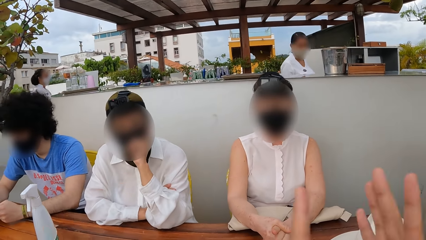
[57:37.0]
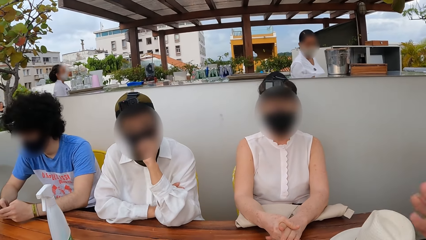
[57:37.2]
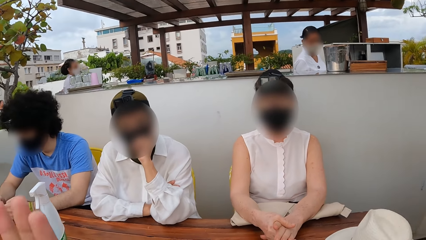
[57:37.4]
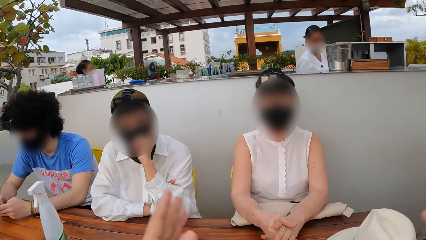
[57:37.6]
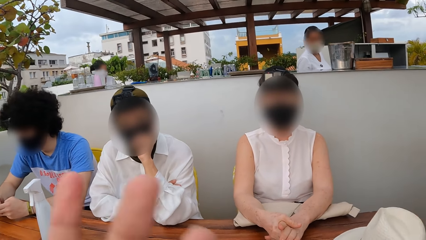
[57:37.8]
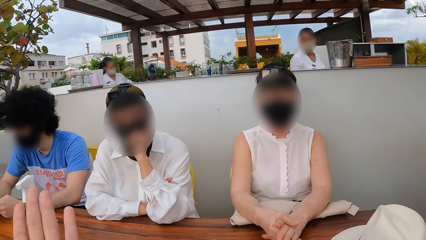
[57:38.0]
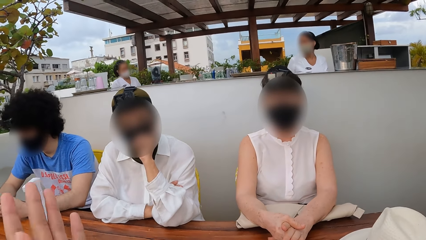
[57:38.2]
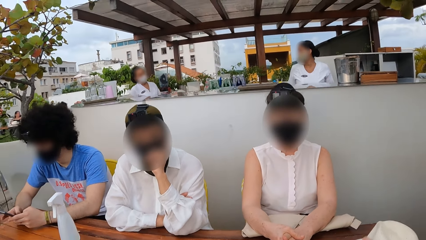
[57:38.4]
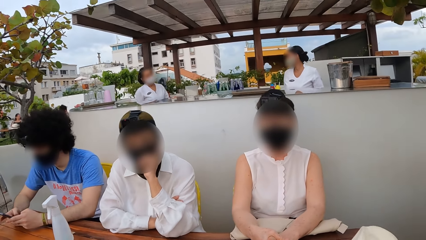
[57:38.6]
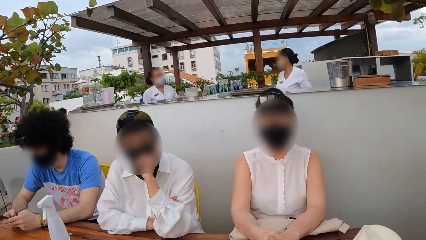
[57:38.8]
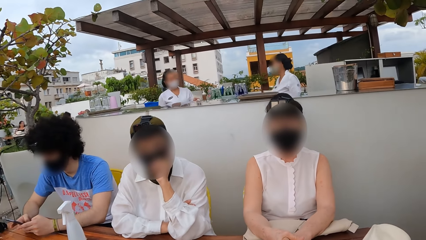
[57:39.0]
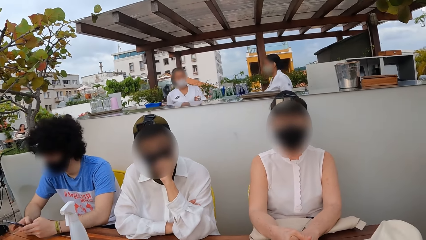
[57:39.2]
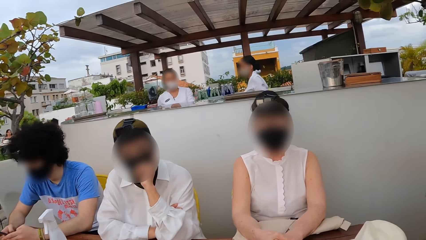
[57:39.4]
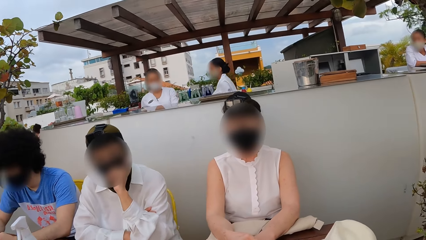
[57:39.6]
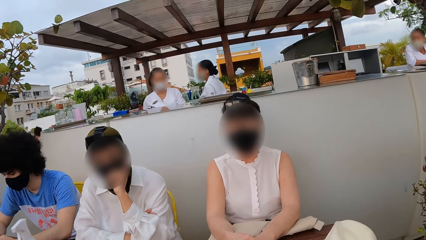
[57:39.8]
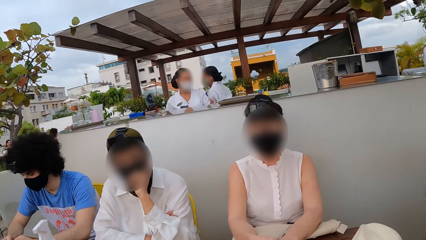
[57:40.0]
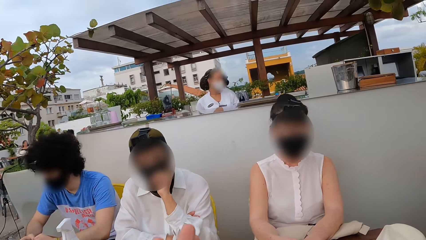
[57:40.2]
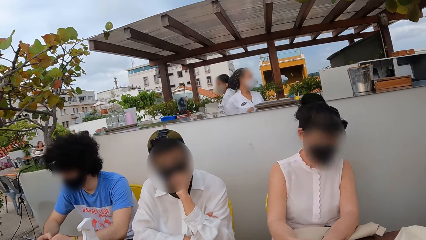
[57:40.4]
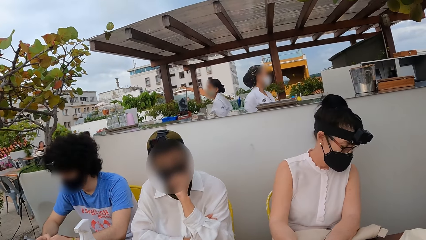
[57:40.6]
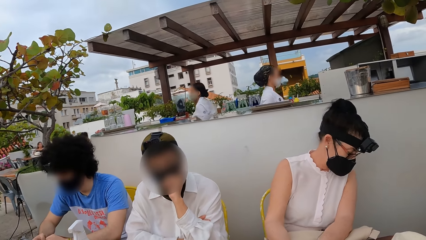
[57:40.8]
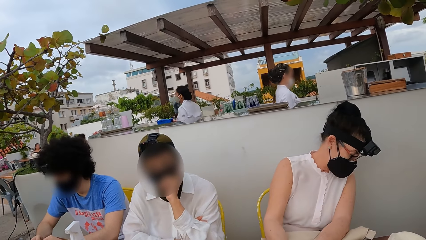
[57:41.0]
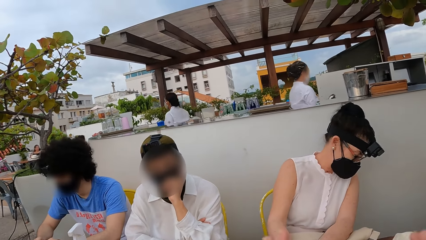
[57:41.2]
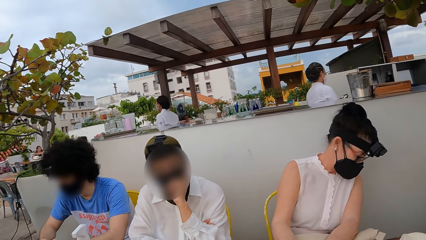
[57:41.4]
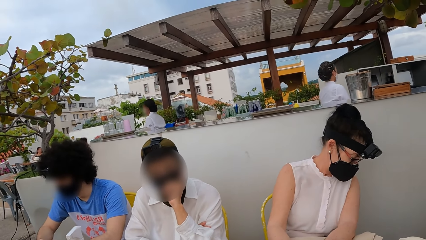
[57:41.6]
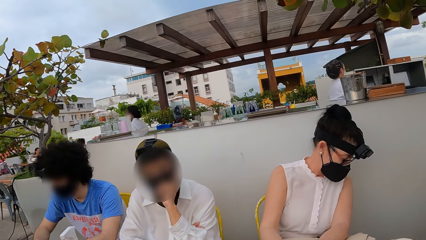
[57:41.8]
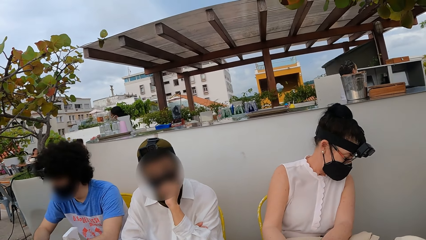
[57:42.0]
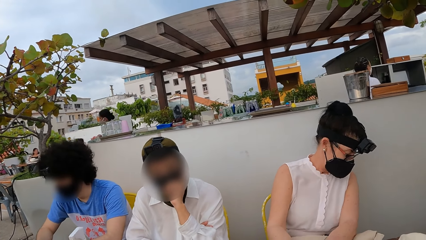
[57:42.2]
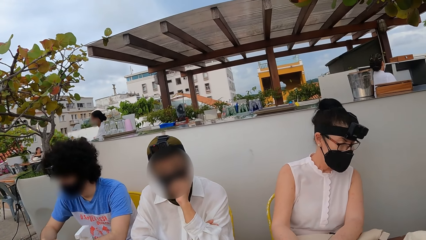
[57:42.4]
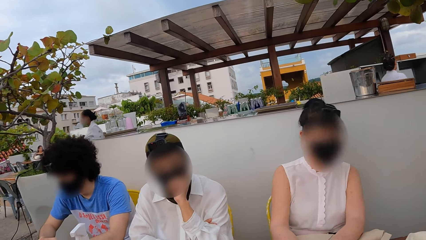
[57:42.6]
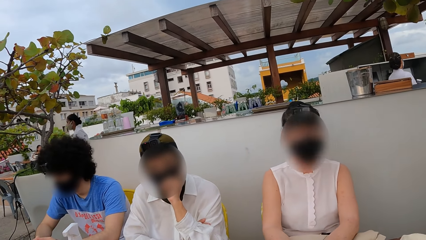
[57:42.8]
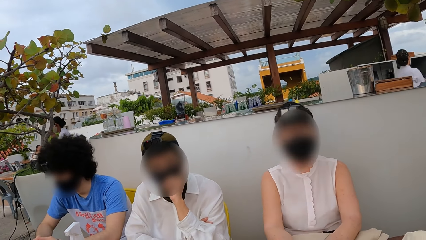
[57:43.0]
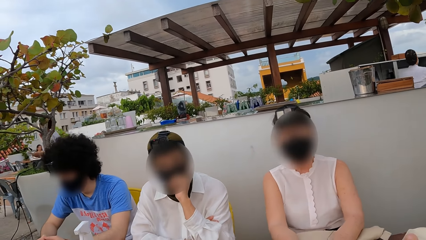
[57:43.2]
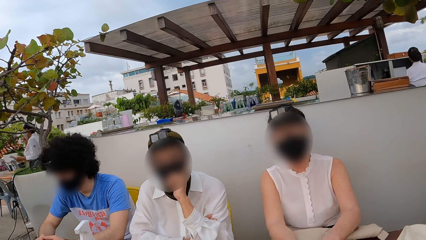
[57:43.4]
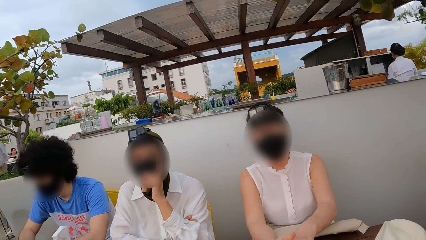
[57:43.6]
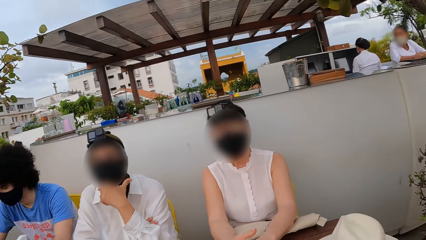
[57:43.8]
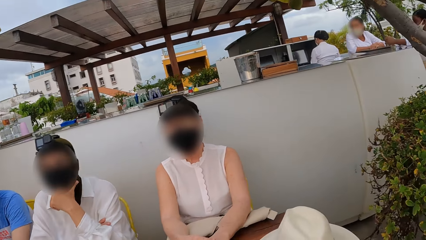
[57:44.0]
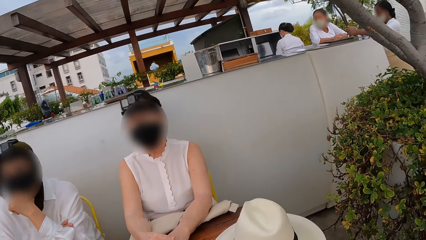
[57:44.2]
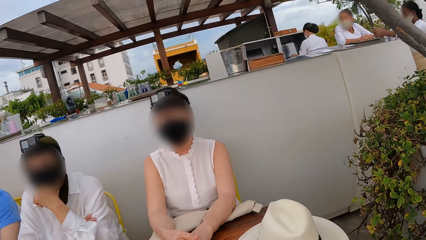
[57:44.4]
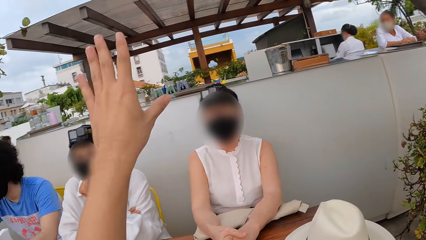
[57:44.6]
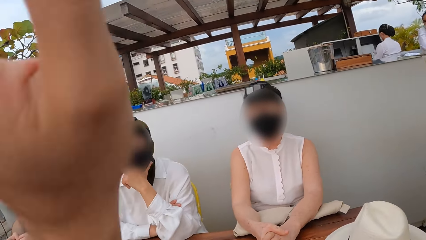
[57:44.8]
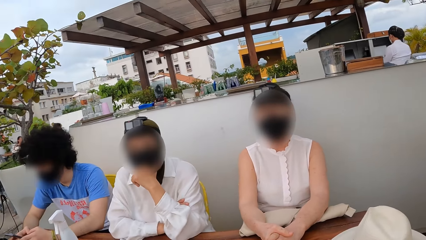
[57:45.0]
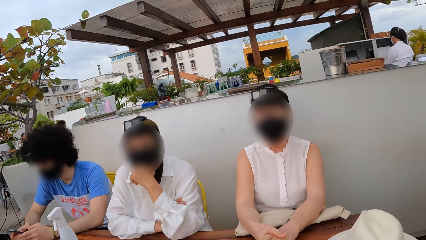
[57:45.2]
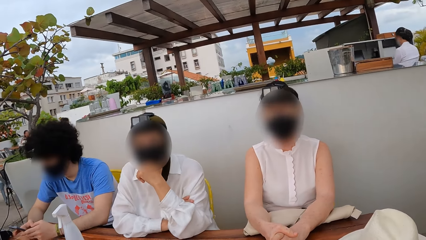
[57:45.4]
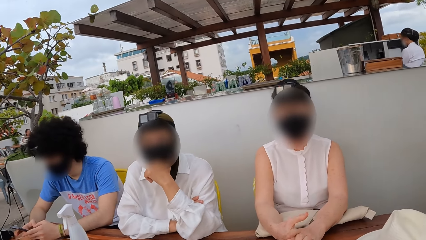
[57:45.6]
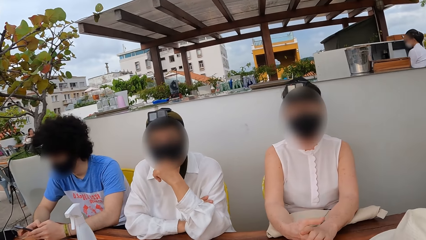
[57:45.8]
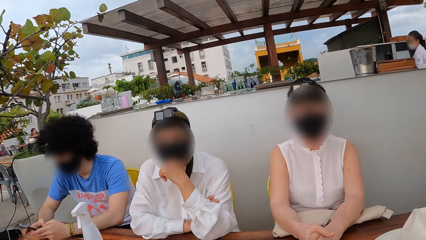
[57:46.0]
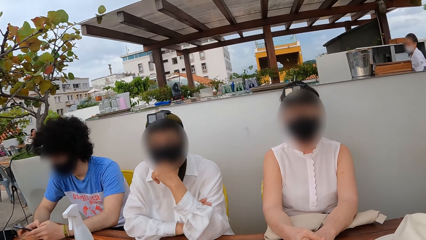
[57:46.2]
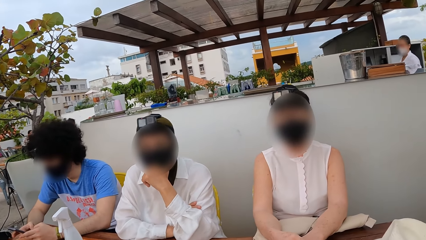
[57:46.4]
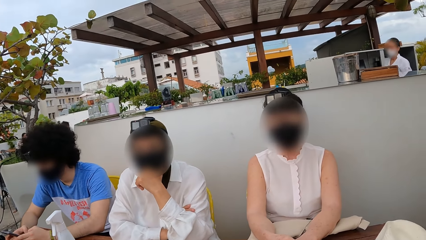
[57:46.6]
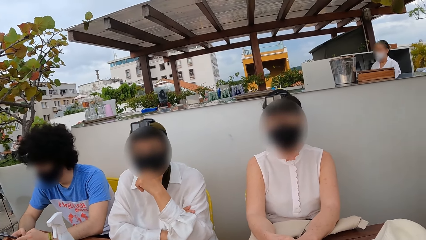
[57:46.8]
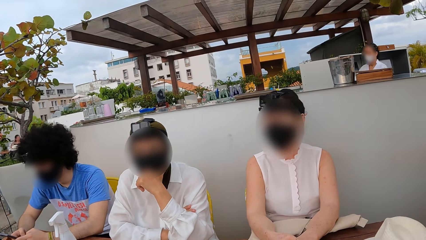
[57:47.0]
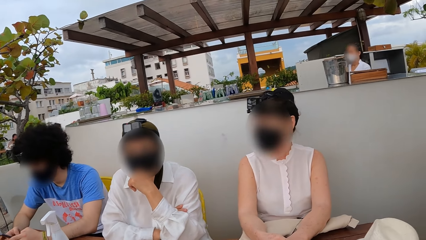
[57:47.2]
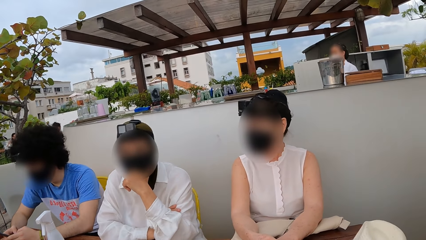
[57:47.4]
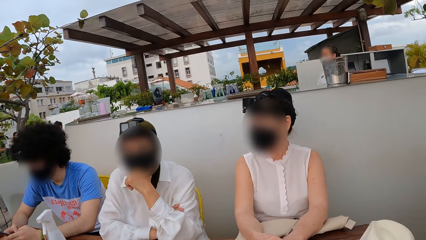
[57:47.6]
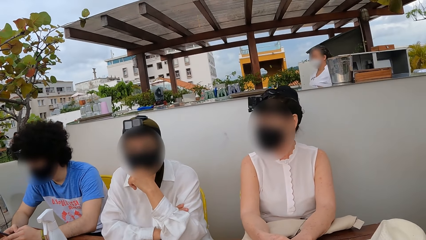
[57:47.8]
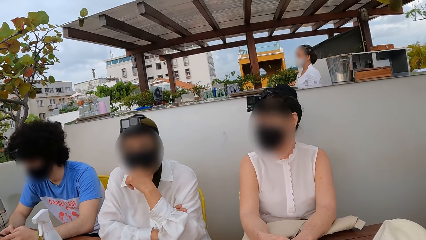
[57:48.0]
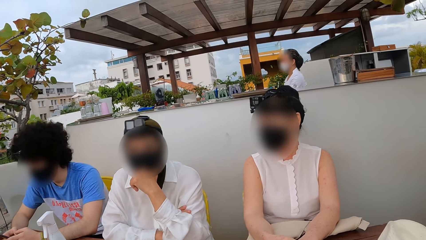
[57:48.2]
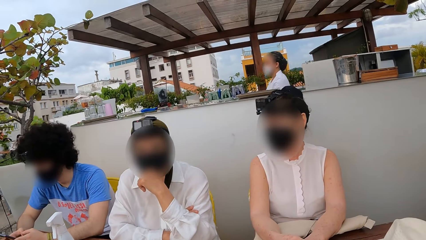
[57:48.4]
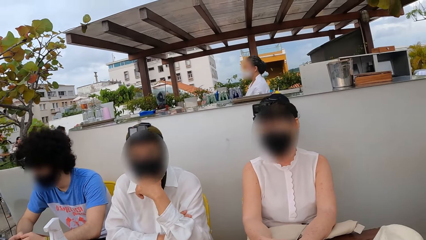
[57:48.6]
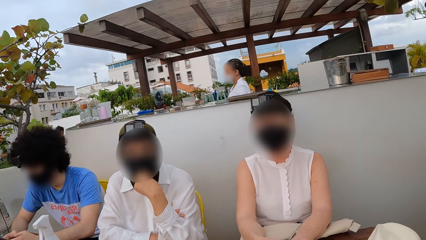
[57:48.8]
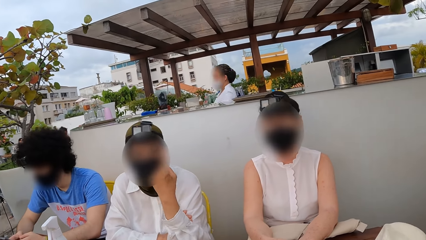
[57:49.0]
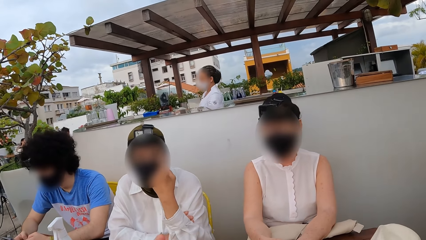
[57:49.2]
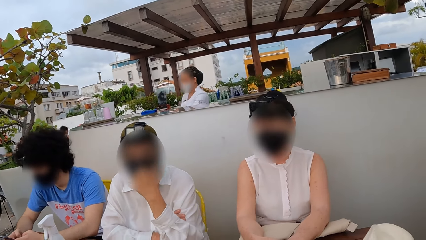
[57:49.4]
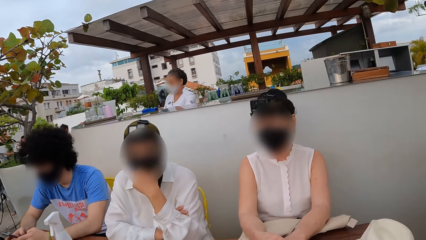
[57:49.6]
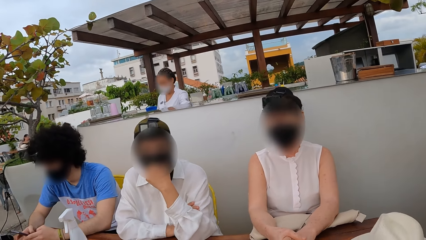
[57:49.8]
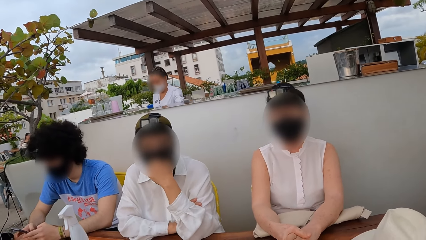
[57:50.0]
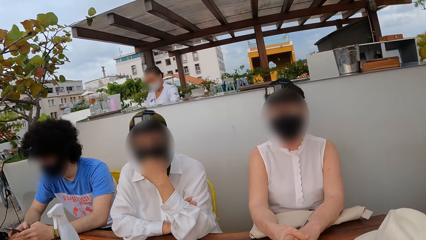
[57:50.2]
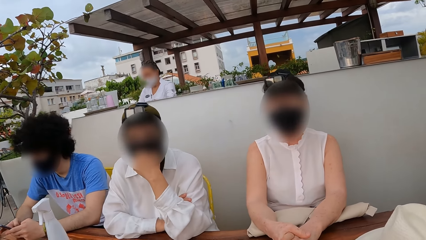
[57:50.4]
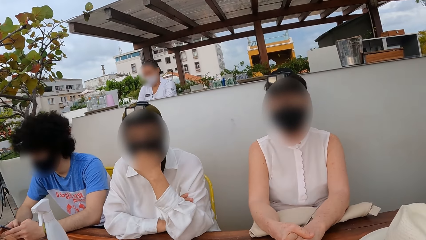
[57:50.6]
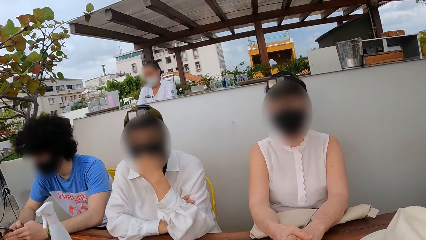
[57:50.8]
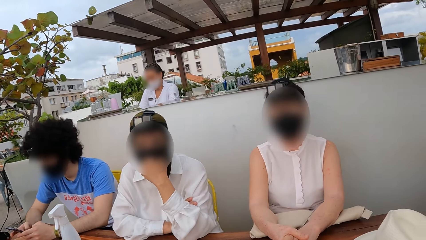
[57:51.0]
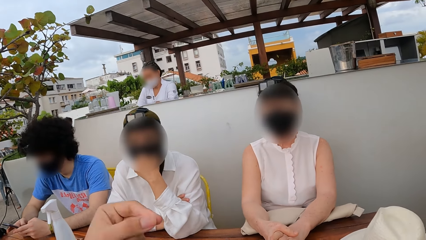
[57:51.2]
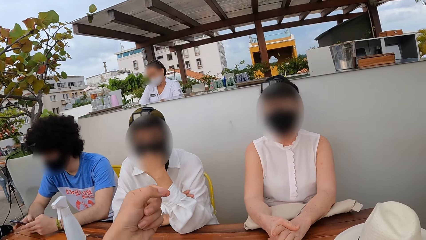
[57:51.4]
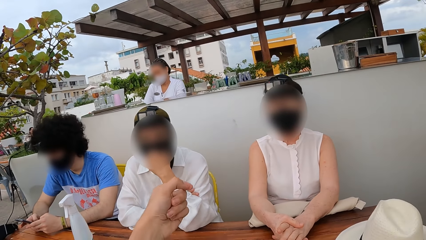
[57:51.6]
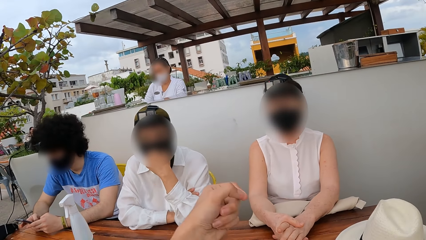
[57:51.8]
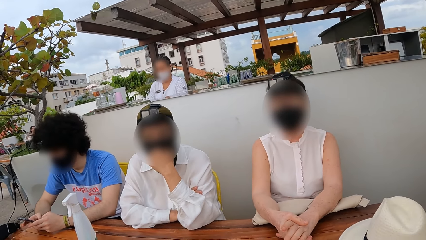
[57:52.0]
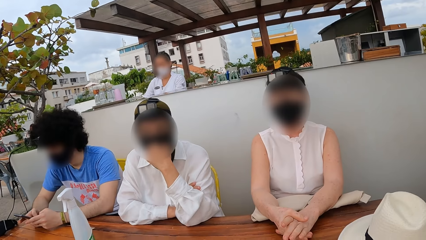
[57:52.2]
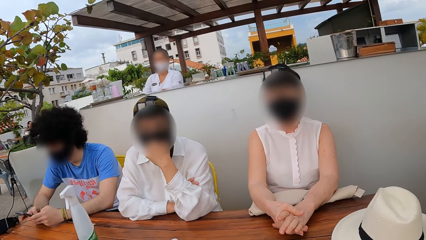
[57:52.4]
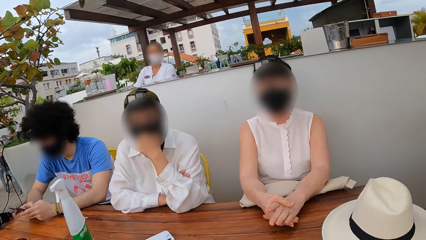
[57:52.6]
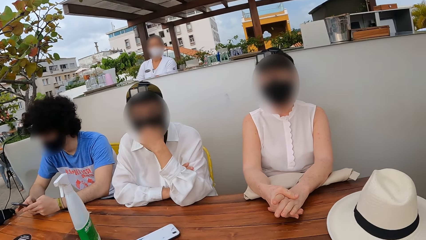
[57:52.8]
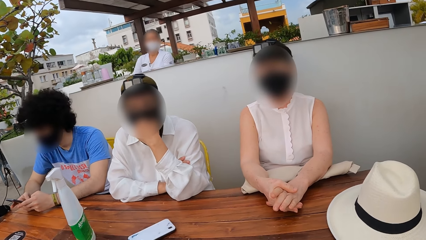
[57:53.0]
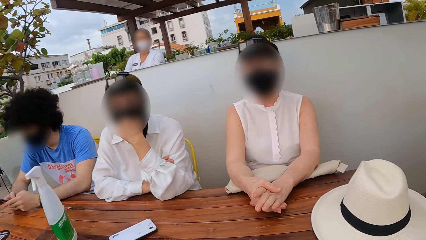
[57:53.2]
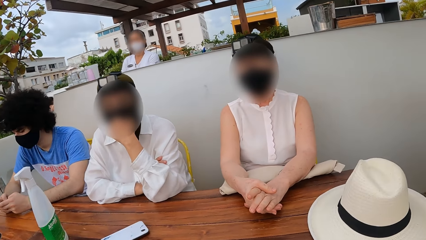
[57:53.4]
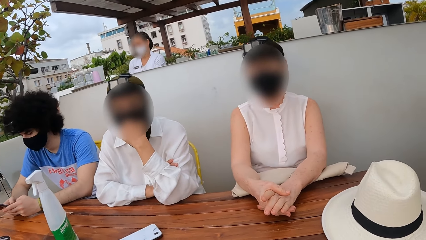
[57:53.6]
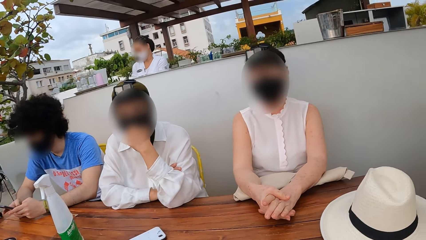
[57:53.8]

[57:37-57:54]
The camera wearer looks around. They lift a hand.
